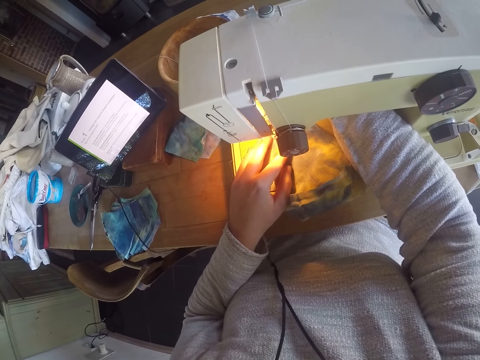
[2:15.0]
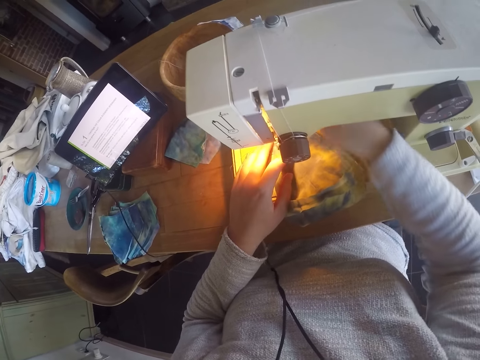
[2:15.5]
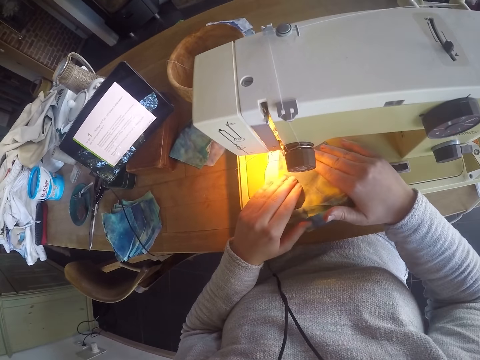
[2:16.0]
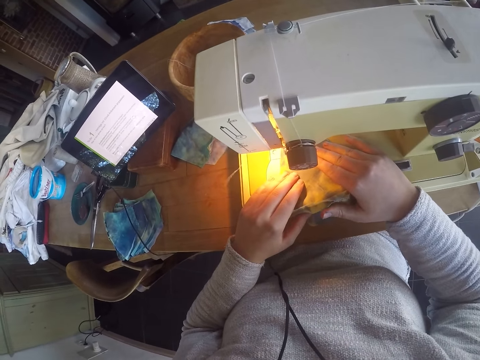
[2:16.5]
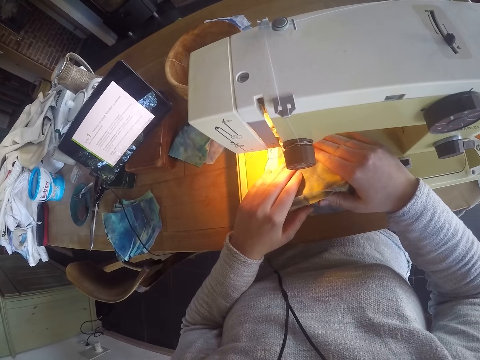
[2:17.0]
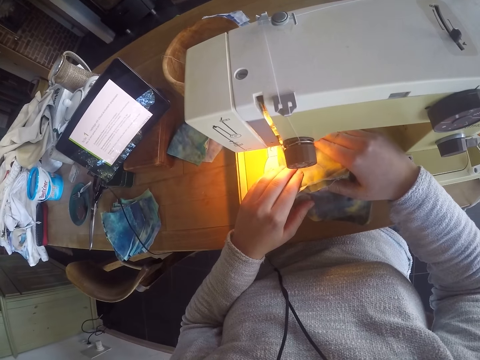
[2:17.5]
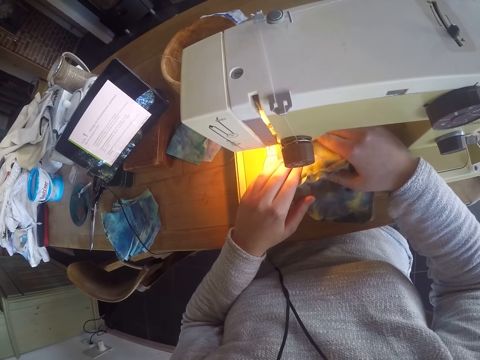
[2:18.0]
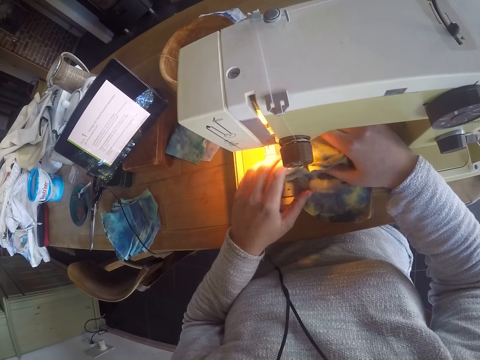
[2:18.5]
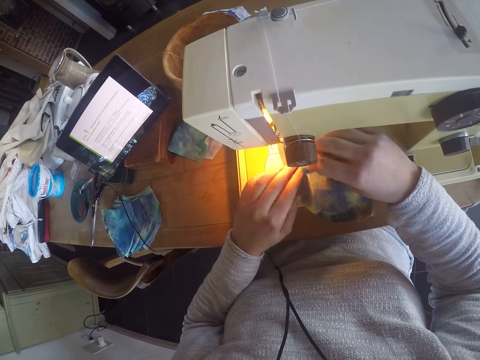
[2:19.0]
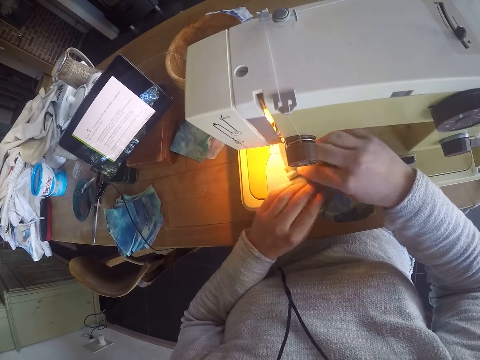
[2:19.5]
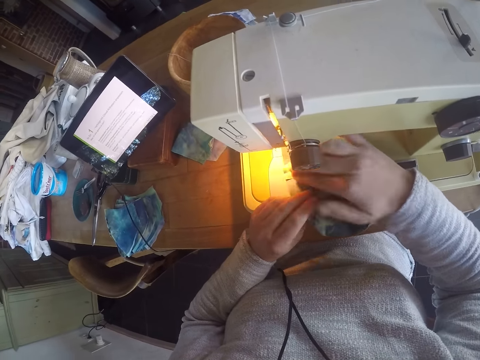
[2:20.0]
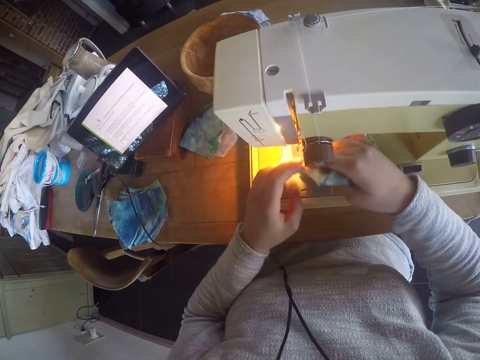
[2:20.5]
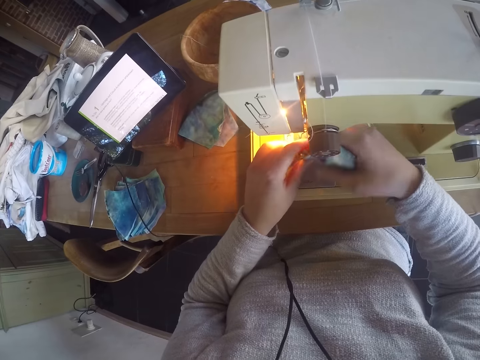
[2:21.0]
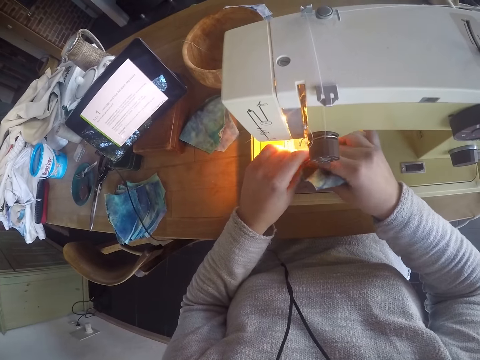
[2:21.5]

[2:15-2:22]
The camera wearer sews the facemask with the sewing machine with both hands. They adjust a piece of cloth on the sewing machine. They adjust the piece of cloth on the sewing machine.
